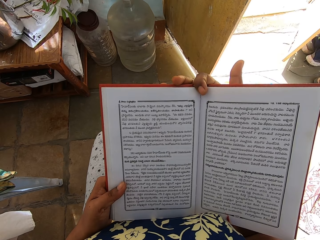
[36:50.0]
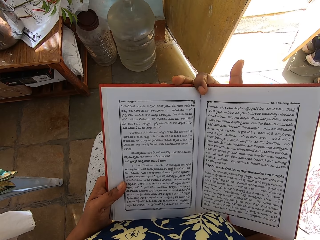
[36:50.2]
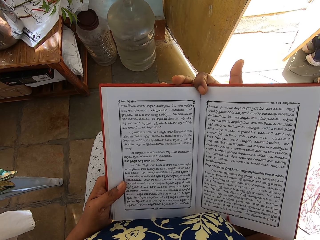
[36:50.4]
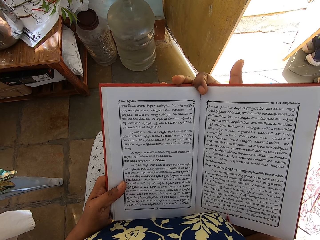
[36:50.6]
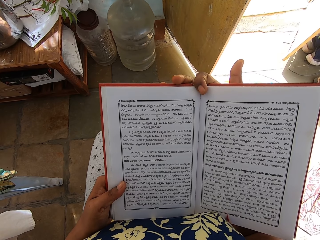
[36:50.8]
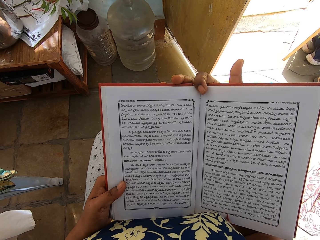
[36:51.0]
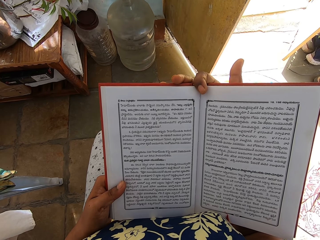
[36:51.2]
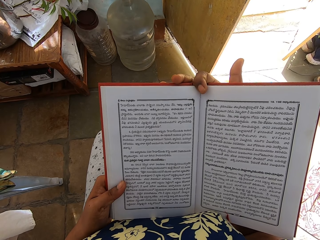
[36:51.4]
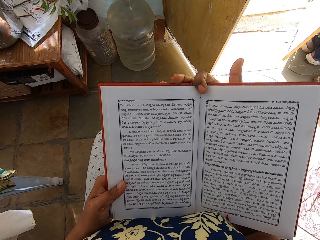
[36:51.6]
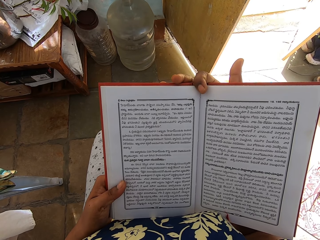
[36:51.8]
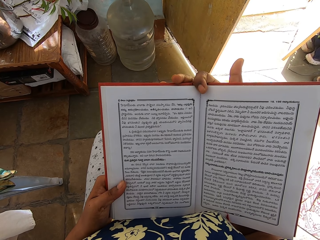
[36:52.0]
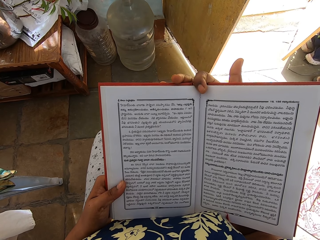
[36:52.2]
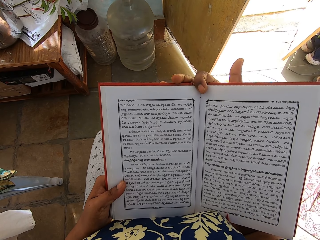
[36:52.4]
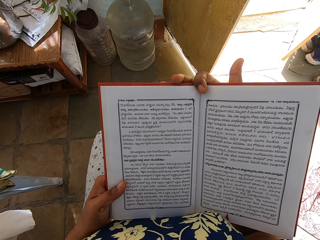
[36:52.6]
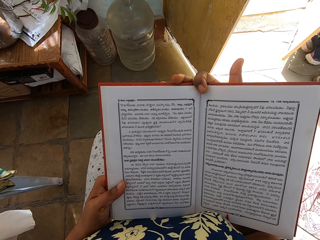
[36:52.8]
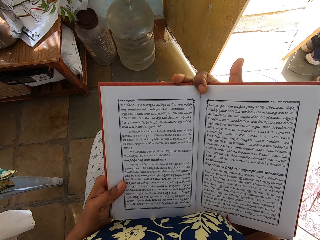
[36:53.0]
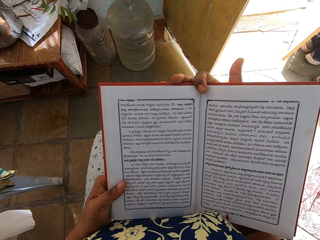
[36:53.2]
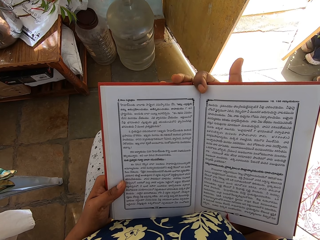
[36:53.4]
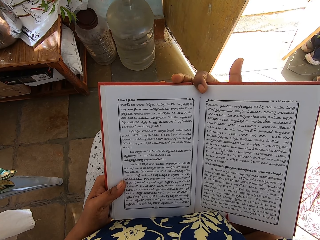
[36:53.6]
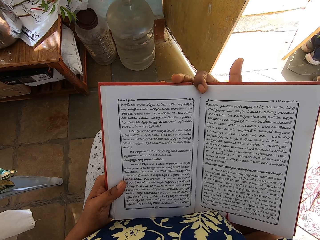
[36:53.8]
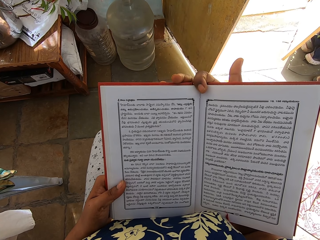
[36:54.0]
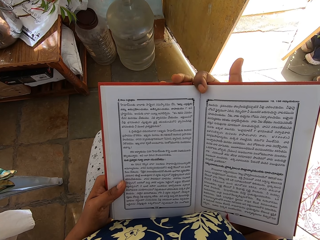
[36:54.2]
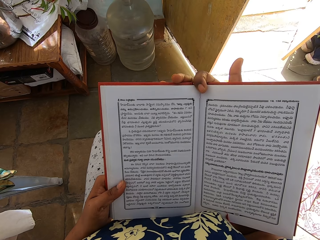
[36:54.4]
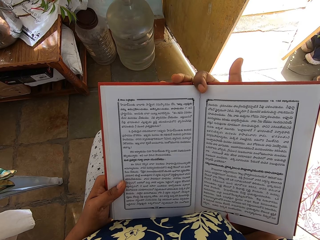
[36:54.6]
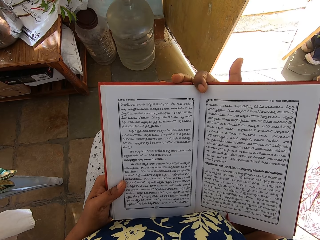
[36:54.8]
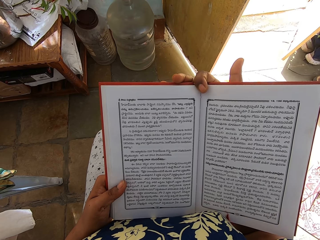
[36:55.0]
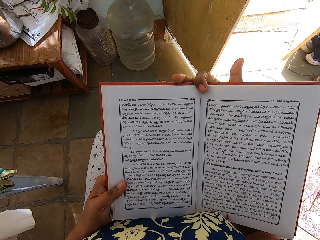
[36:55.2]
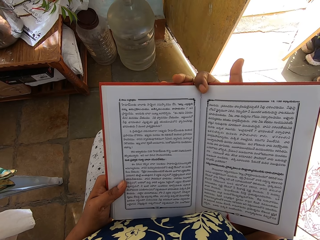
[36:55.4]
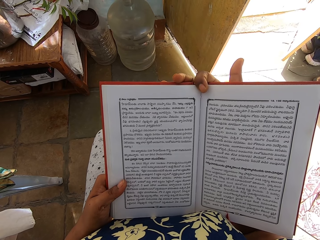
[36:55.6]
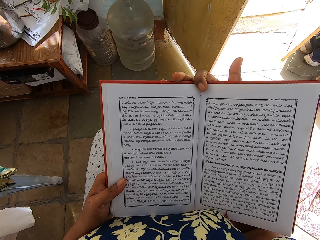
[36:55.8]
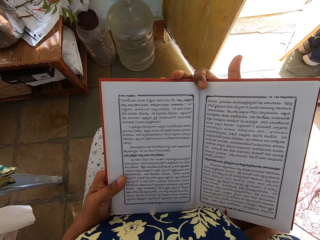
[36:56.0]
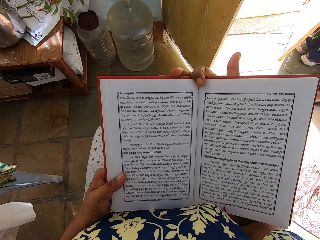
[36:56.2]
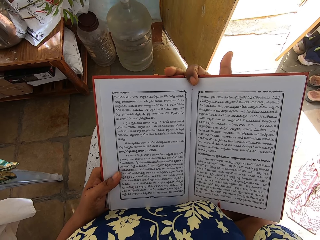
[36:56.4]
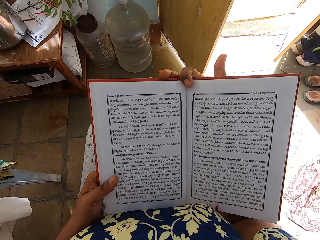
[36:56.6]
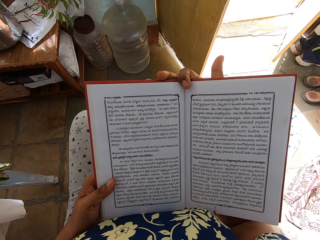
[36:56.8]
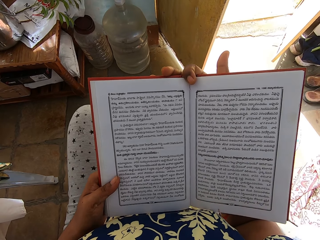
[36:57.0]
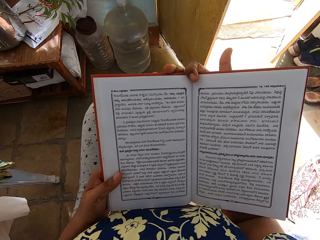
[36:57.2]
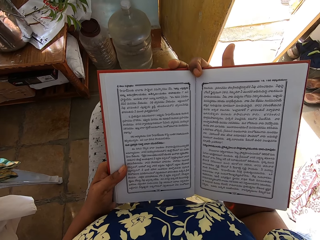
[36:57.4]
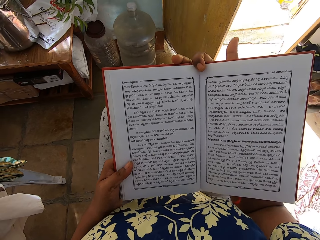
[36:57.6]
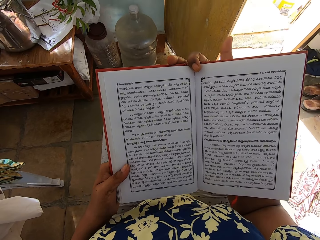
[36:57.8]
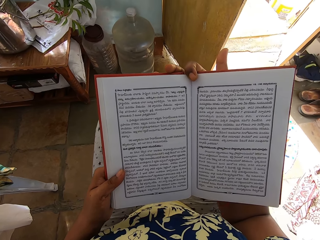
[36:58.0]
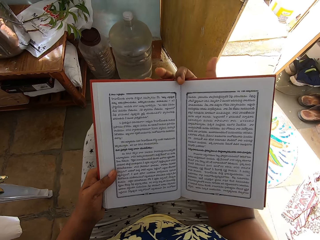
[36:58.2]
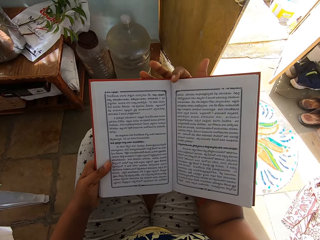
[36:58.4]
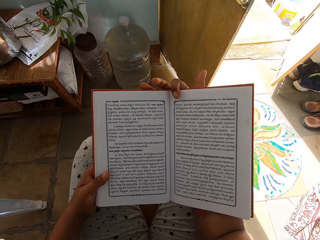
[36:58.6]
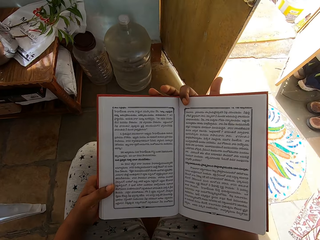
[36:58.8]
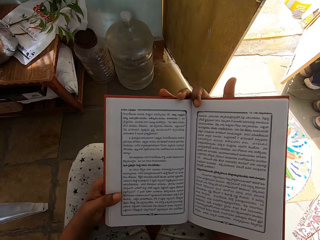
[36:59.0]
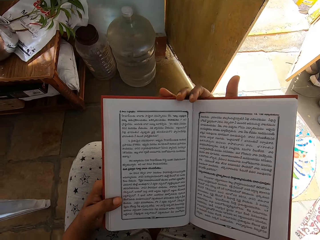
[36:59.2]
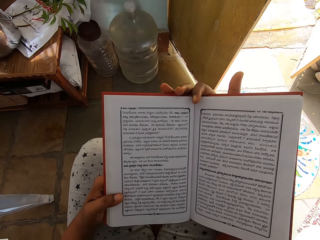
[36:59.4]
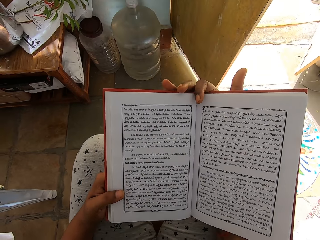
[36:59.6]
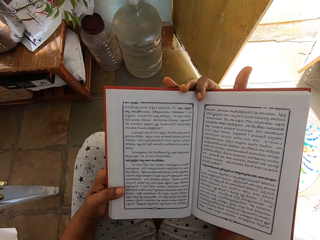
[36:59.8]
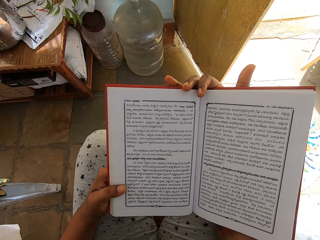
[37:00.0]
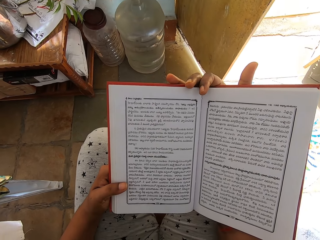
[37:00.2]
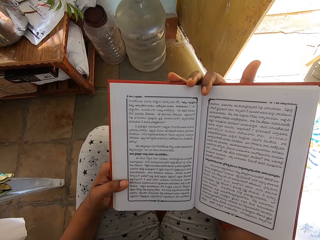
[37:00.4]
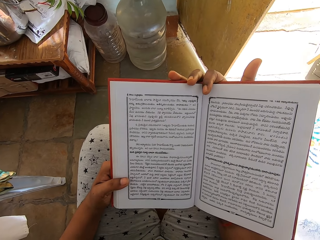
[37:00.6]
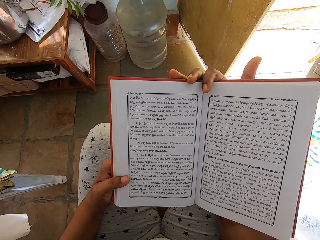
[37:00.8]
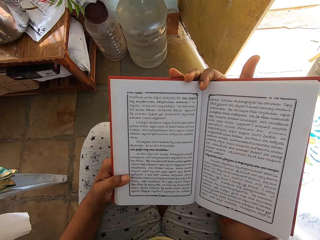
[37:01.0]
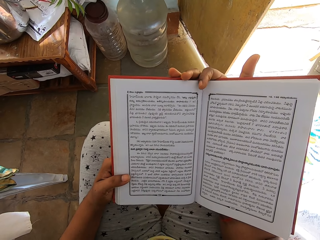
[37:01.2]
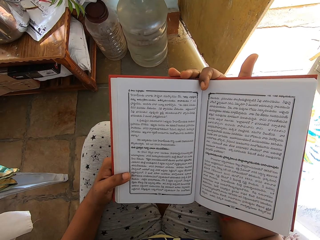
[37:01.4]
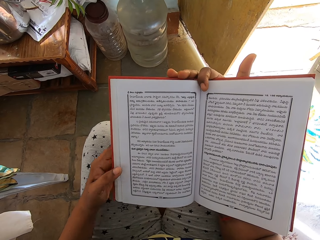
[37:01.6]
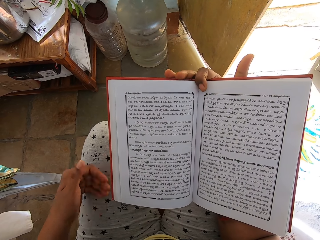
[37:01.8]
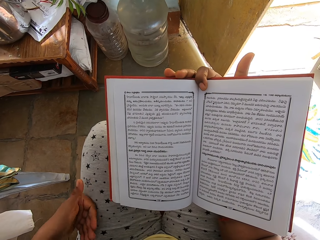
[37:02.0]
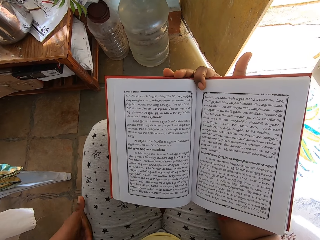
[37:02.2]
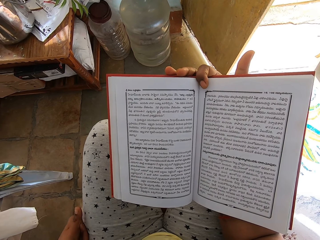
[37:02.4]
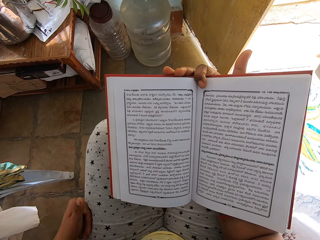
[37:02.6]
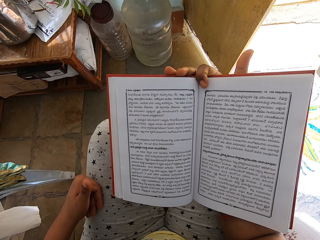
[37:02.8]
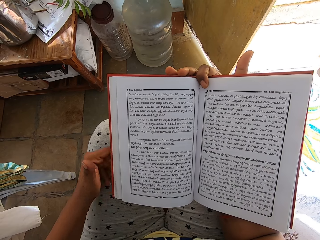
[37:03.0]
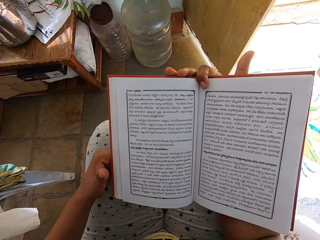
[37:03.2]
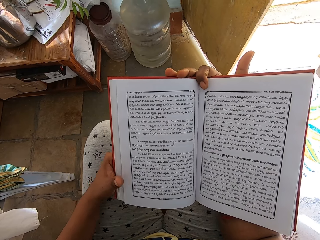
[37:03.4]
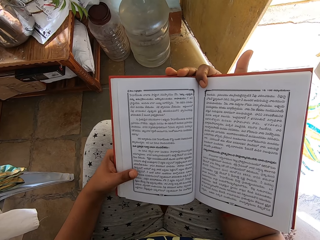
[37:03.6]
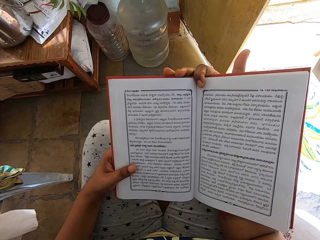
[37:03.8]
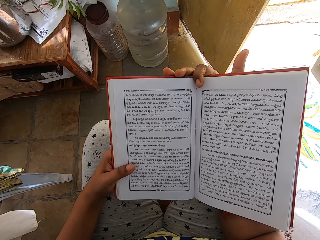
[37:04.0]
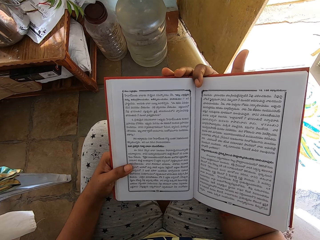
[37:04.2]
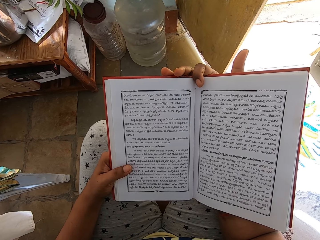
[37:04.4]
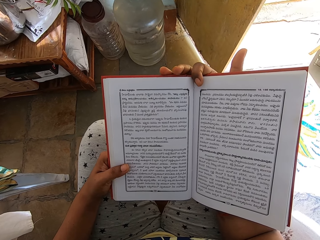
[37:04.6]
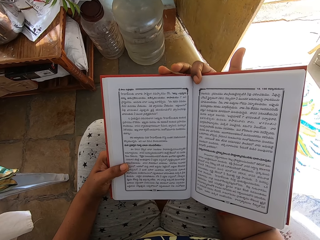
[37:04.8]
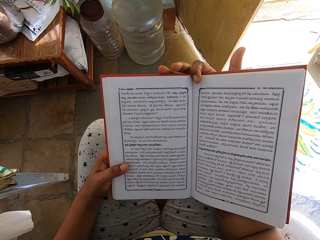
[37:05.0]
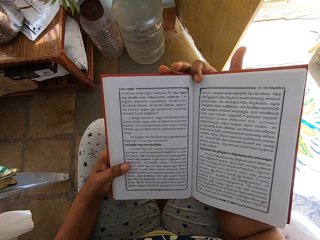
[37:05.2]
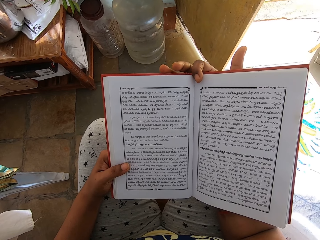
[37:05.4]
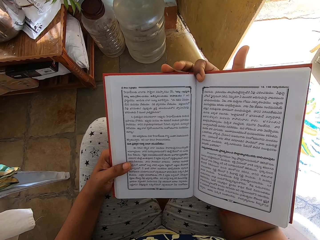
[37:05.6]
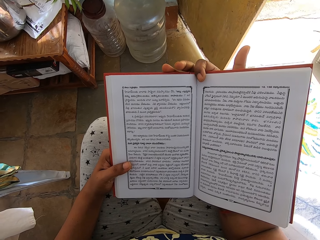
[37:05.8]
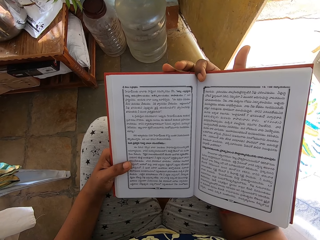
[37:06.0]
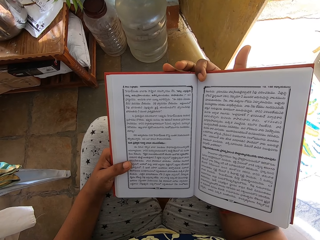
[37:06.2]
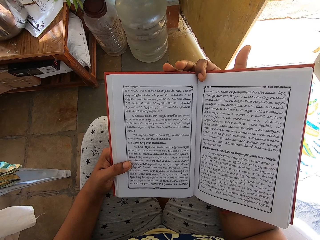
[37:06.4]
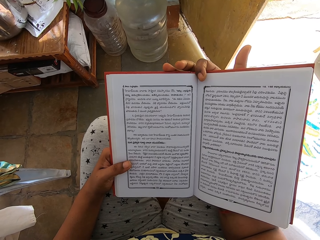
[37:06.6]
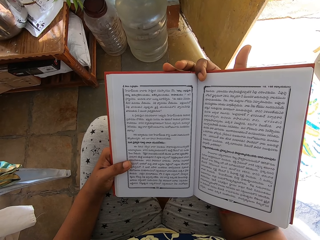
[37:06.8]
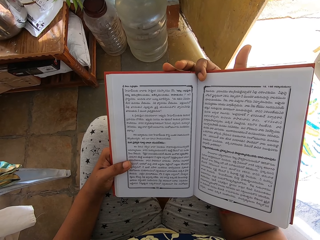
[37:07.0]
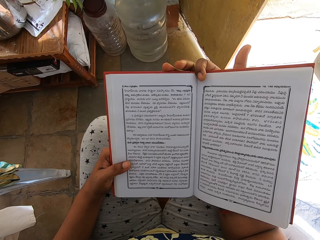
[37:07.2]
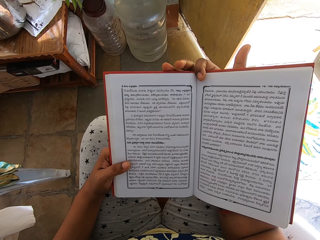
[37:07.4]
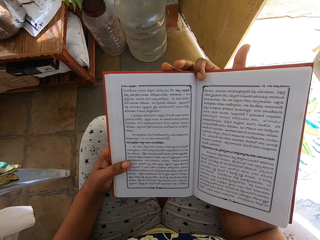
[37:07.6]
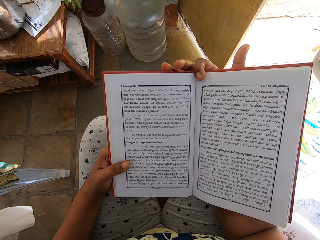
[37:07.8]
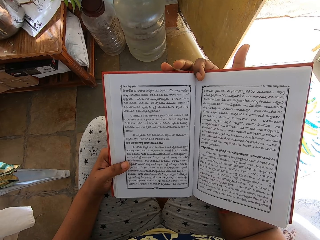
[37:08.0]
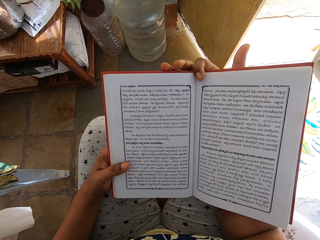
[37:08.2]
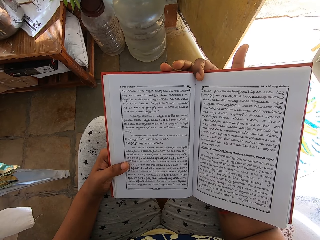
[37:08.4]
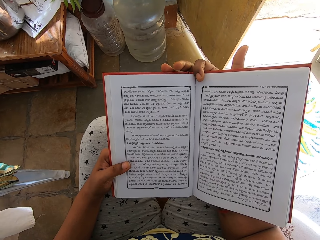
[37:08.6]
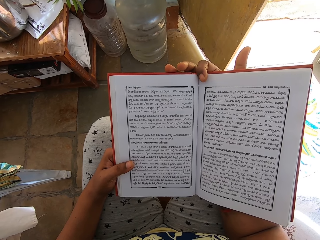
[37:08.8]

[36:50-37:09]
The camera wearer moves the legs. She touches her left thigh with her left hand. She scratches the leg. She holds the book with both hands.
